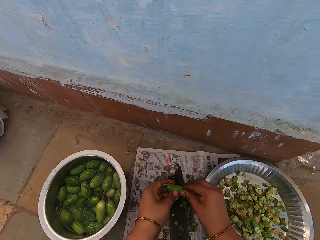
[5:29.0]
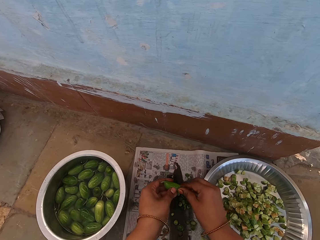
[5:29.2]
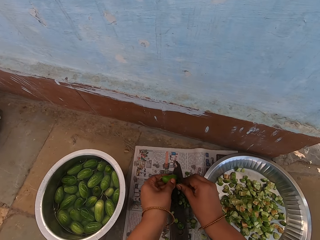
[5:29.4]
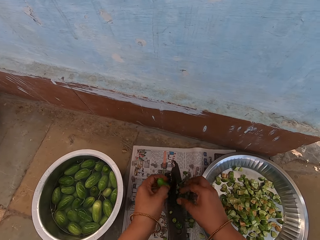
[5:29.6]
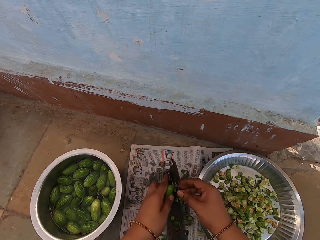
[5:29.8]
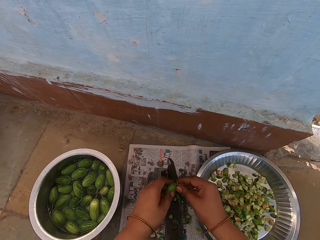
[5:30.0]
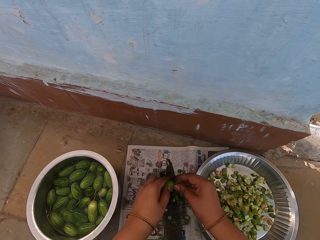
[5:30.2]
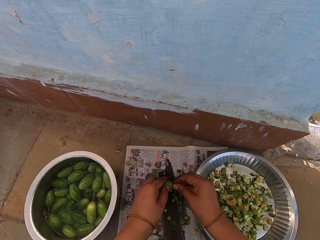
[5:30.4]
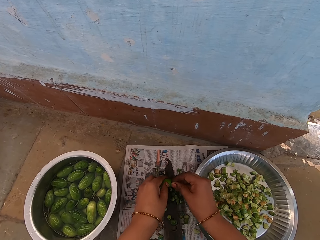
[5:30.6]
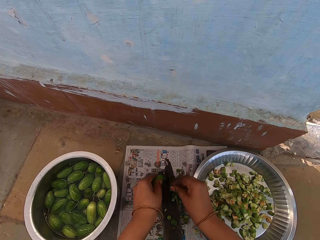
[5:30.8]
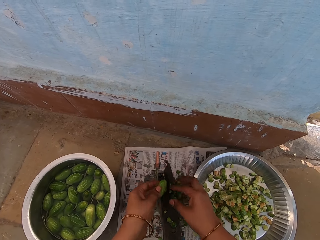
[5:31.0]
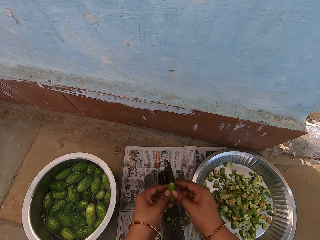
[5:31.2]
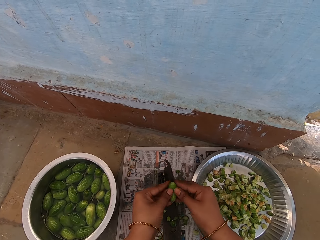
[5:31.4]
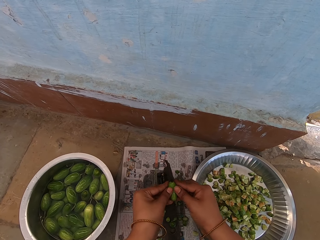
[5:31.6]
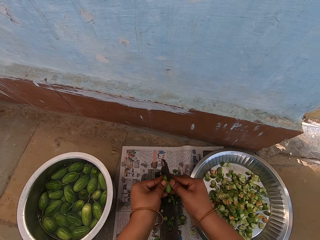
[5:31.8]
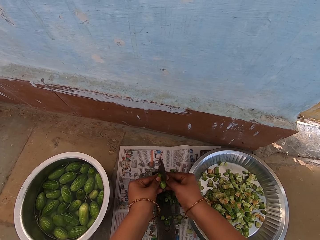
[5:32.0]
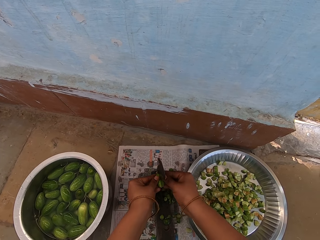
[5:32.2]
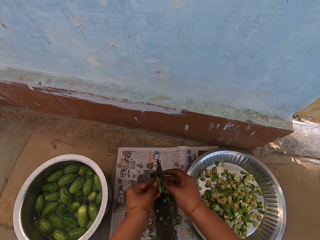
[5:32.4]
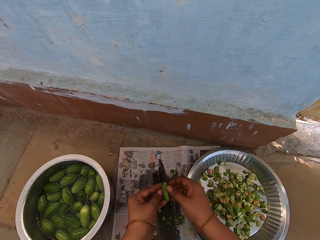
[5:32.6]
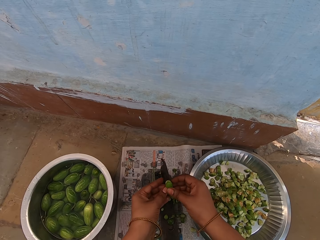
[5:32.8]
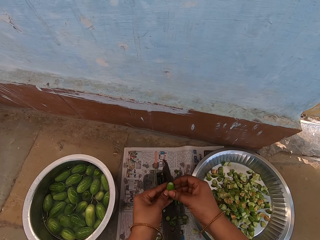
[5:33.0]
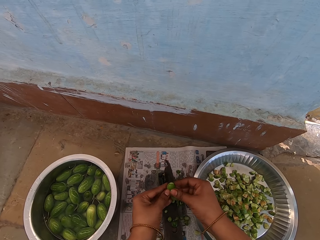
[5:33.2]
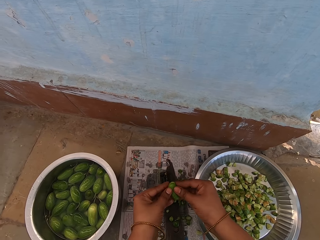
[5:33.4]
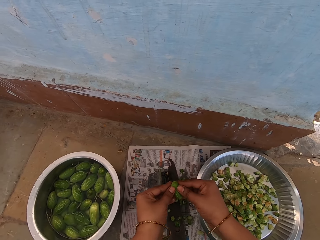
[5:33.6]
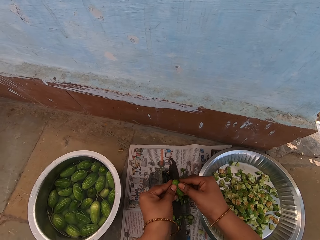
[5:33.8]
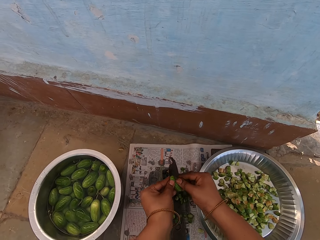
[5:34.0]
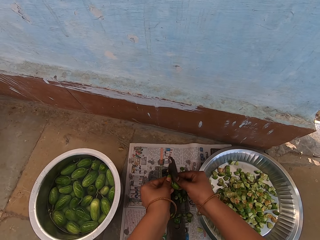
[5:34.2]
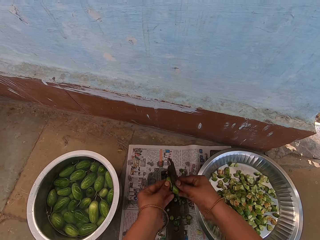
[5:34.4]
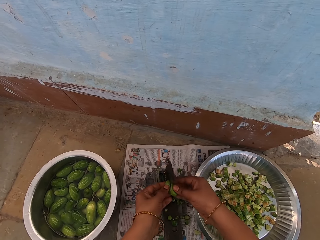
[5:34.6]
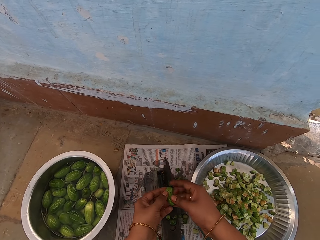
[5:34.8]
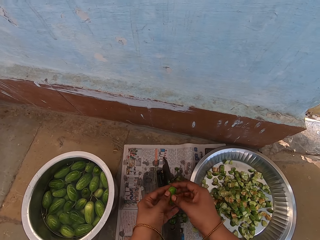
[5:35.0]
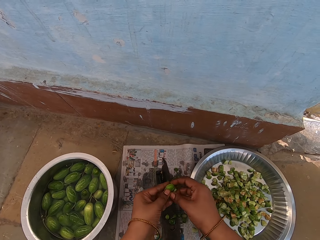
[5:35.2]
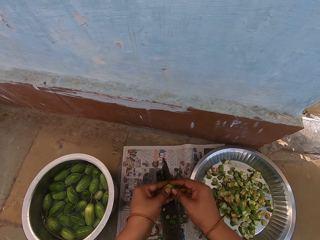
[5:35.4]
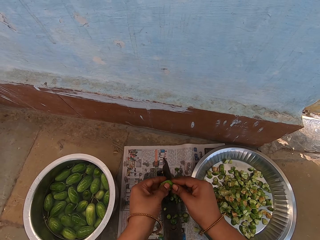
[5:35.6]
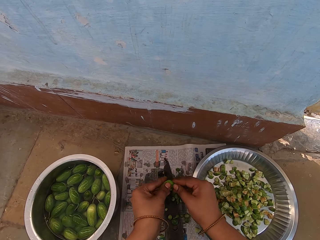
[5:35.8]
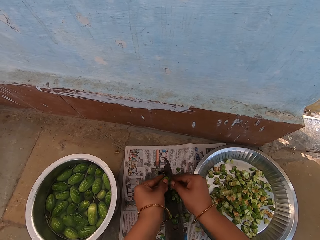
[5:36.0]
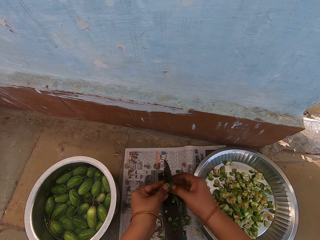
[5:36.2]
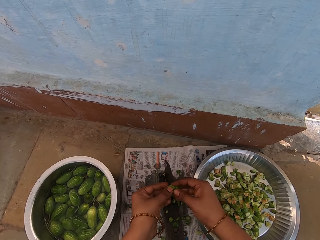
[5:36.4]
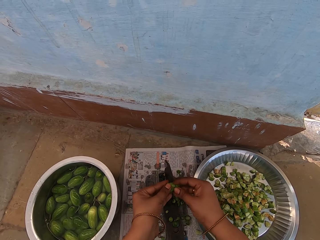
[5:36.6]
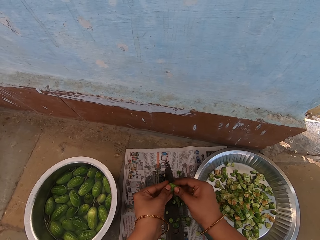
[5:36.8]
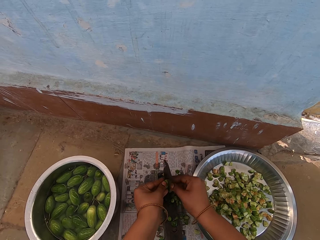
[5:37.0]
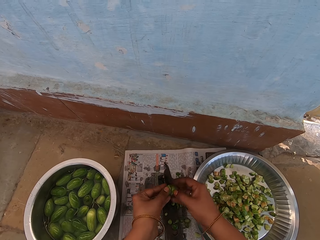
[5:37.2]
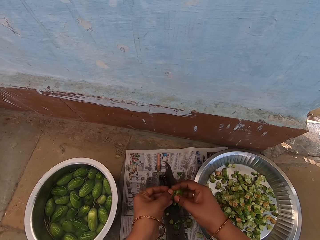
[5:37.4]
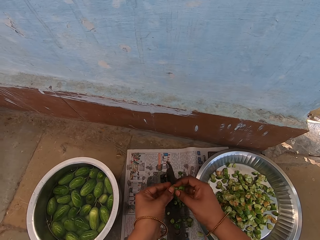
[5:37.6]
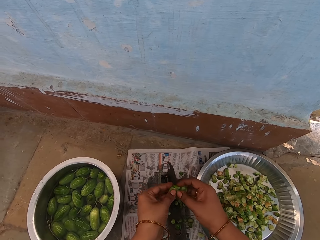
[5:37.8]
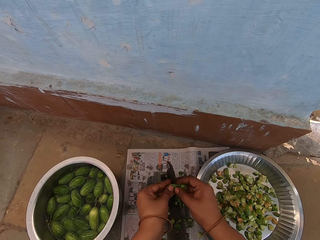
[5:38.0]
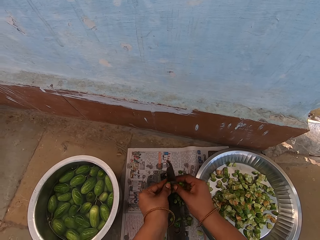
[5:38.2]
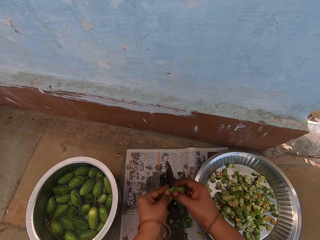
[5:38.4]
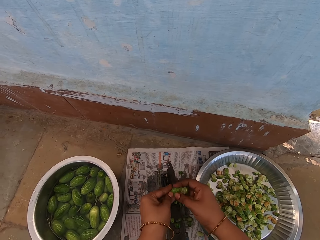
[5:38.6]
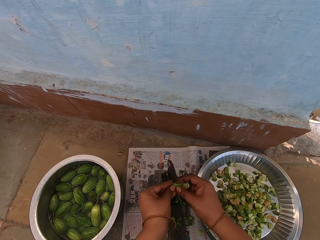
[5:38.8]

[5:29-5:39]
The camera wearer passes the squash through the blade. They cut the vegetable with the cutter.

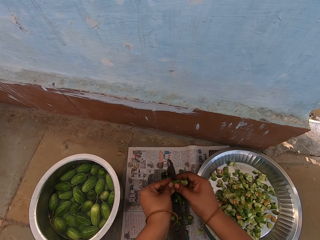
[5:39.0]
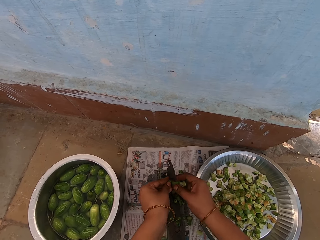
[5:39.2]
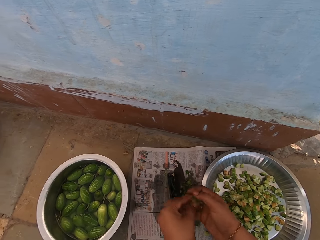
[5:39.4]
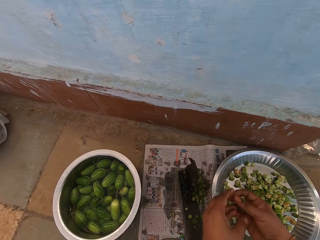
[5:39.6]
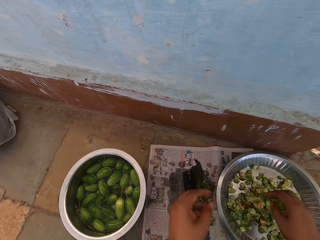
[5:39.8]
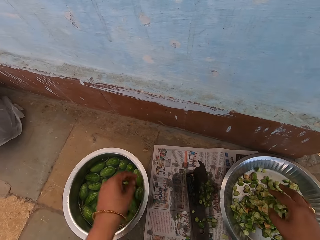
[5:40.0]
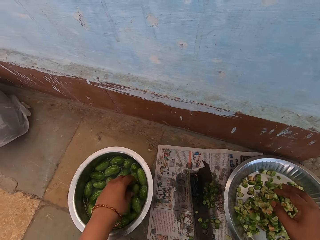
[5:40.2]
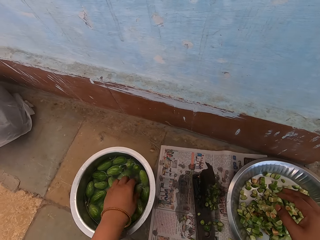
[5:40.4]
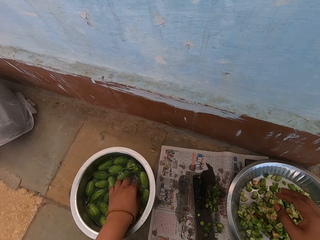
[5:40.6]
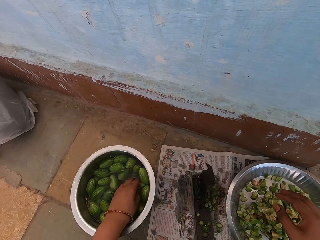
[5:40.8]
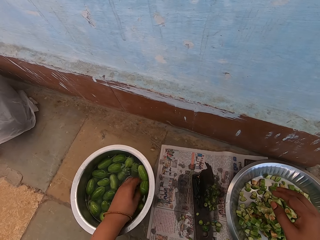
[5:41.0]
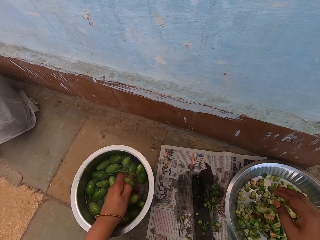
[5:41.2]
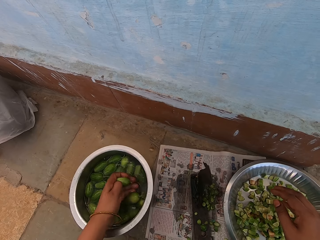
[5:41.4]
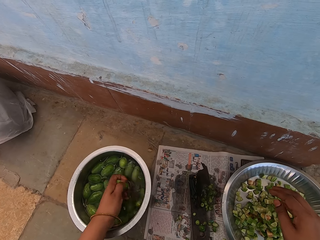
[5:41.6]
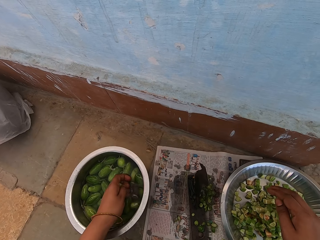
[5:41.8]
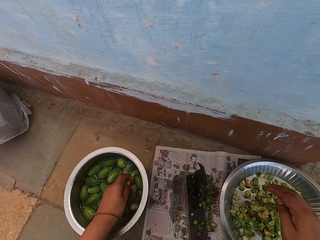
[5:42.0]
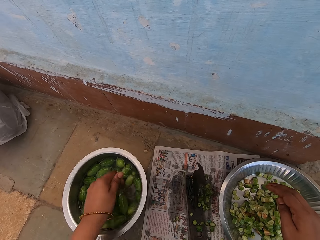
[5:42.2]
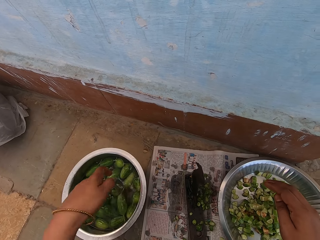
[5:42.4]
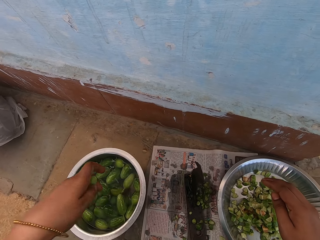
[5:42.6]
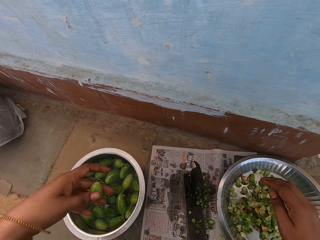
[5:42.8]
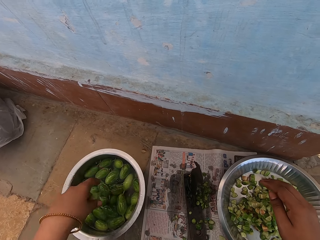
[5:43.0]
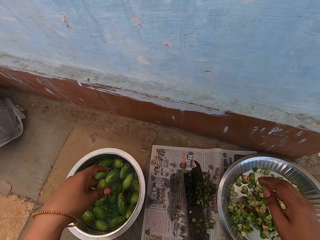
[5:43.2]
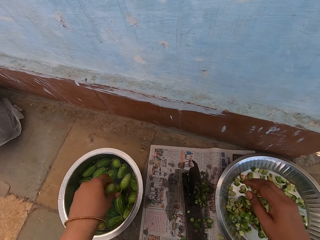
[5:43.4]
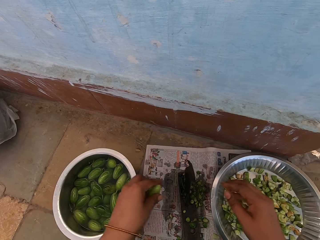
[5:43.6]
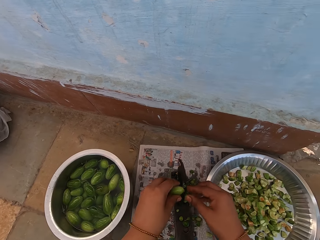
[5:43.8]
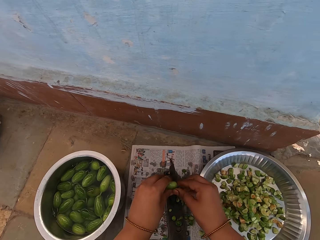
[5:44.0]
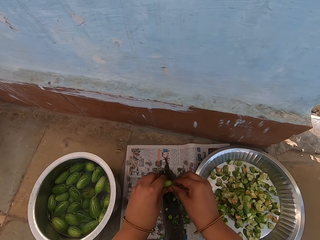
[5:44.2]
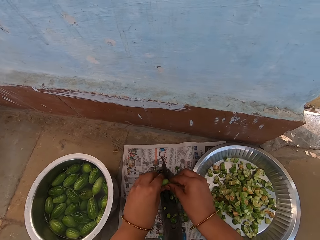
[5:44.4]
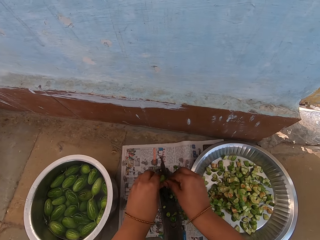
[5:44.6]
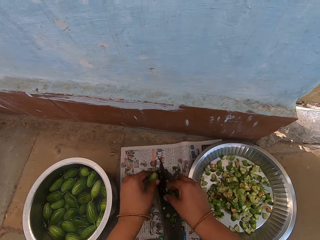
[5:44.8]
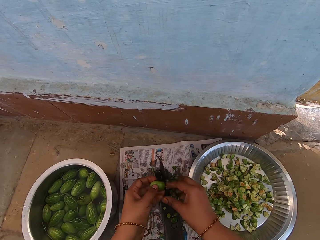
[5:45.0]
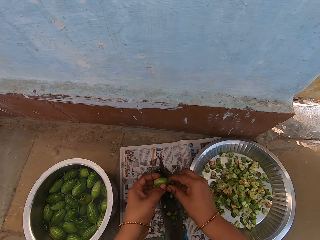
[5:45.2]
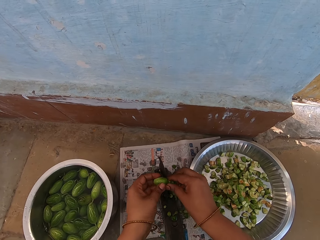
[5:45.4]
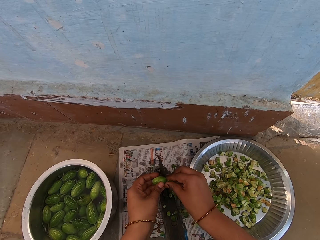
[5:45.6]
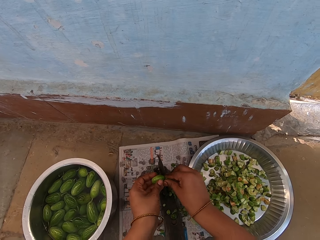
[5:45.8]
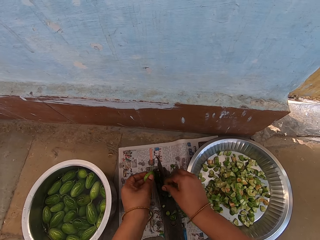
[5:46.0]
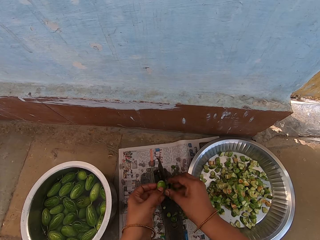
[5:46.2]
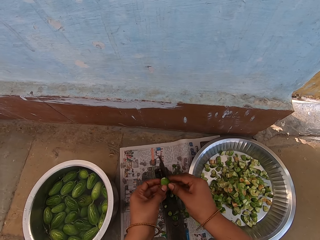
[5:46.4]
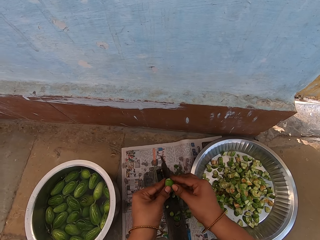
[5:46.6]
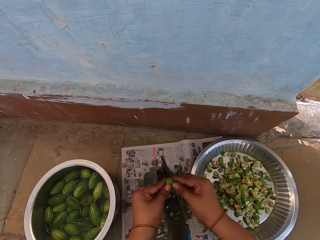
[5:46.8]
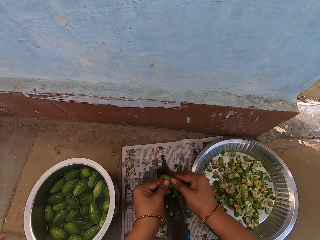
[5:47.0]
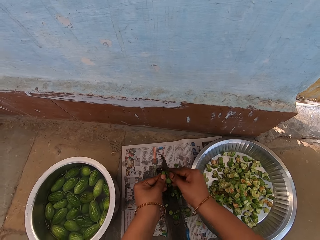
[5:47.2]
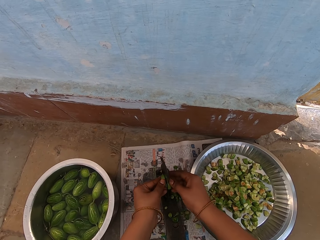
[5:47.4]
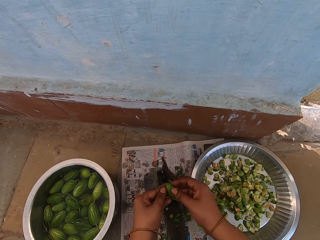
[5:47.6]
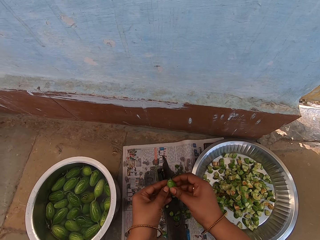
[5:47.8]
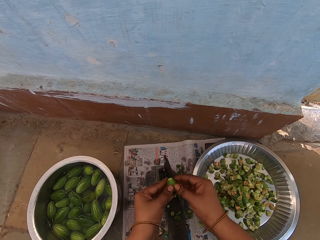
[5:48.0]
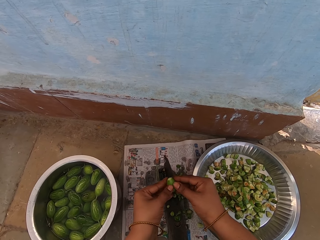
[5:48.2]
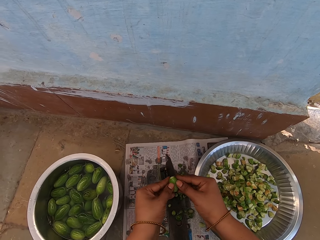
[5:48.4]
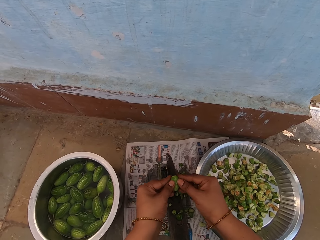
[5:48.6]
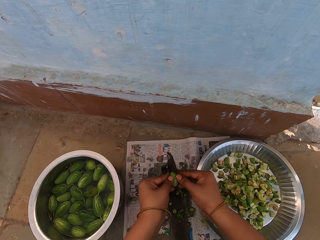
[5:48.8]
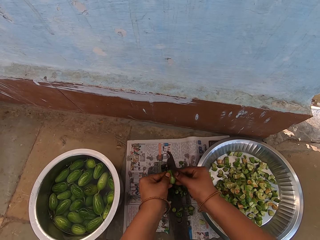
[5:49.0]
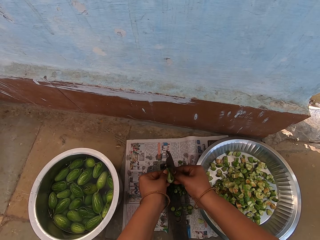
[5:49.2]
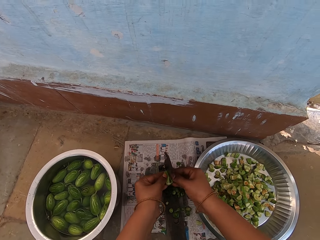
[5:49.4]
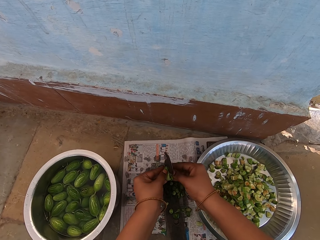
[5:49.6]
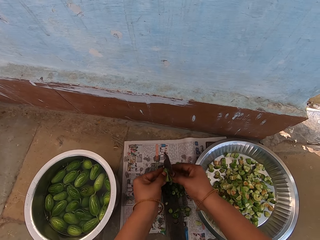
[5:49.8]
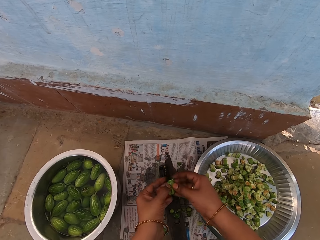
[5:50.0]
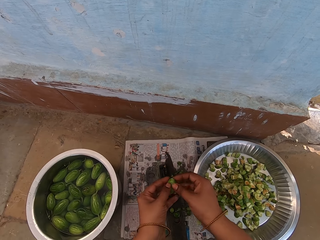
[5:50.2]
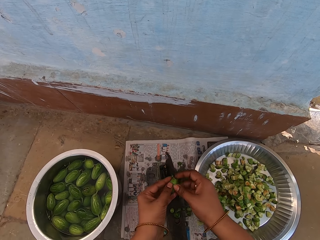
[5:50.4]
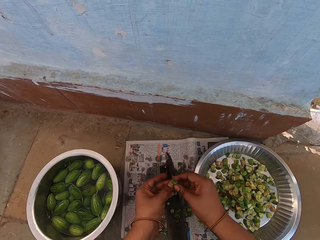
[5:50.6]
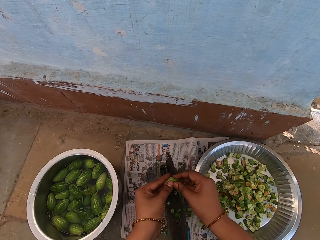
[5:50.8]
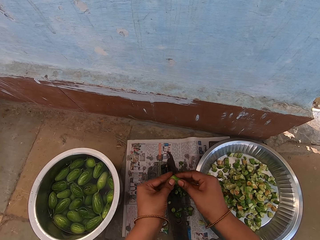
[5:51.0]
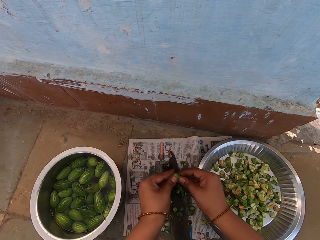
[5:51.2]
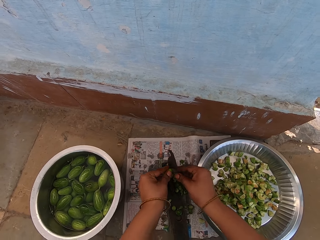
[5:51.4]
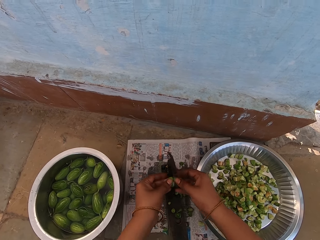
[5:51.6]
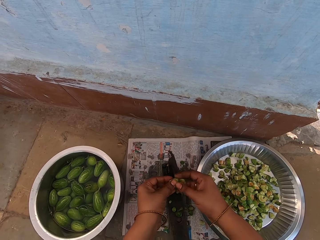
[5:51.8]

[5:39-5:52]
The camera wearer pours the squash pieces in the tray. They pick a vegetable from the cooking pot. They wash a squash in the pot. They shake off water from the squash. They cut the vegetable with the cutter. They pass the squash through the blade.
